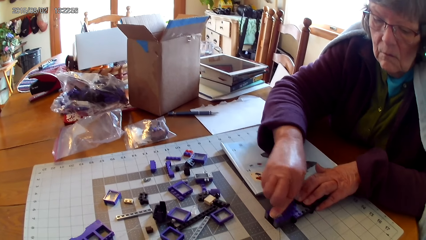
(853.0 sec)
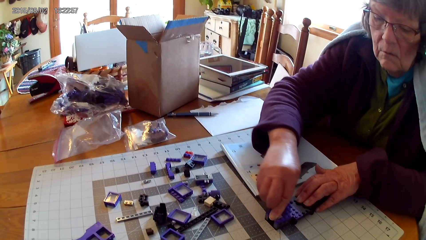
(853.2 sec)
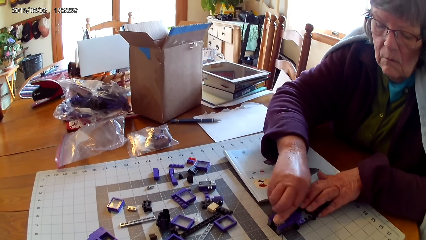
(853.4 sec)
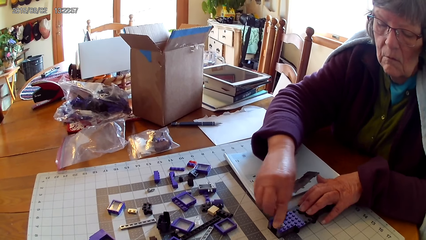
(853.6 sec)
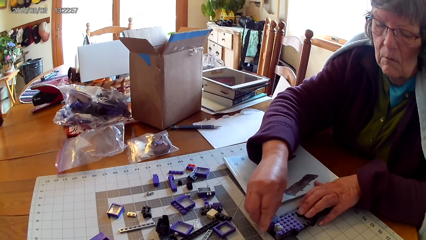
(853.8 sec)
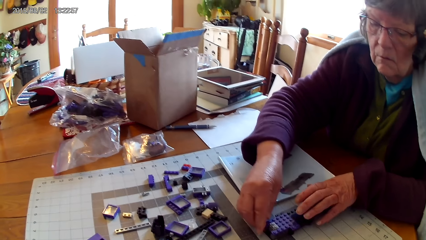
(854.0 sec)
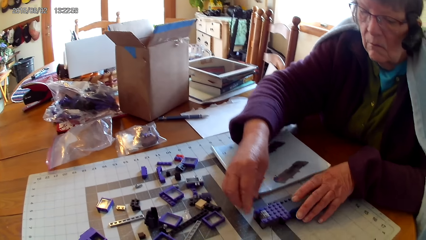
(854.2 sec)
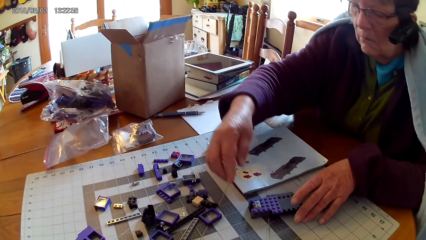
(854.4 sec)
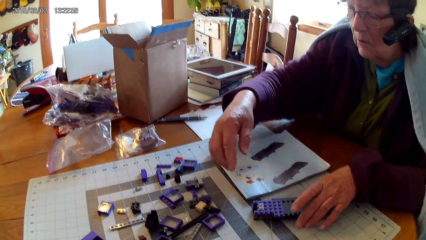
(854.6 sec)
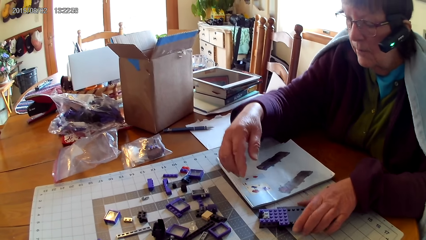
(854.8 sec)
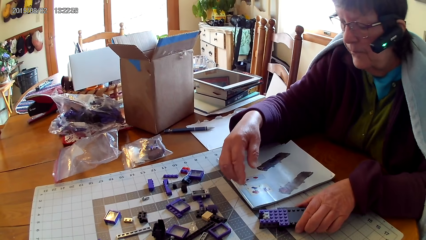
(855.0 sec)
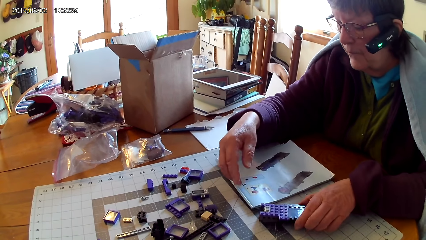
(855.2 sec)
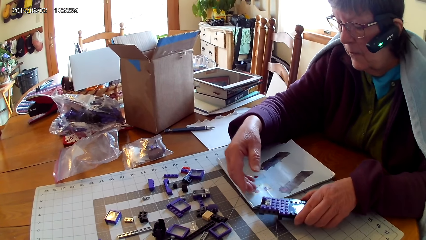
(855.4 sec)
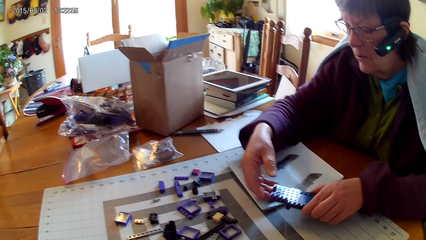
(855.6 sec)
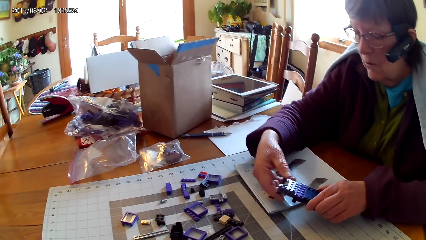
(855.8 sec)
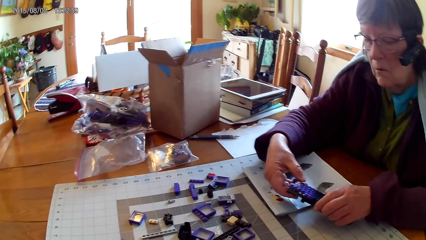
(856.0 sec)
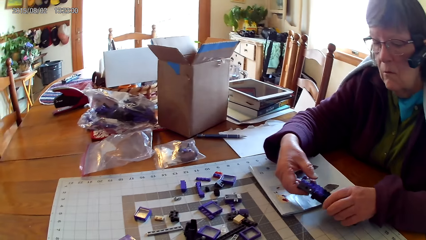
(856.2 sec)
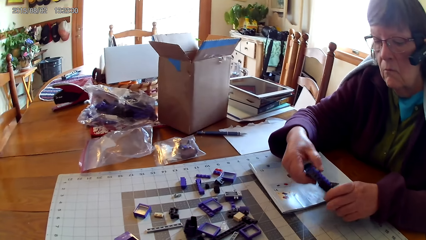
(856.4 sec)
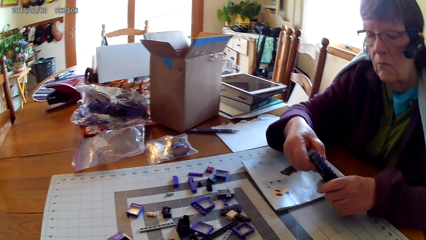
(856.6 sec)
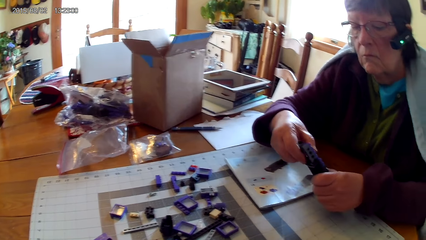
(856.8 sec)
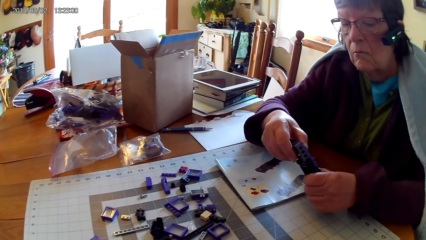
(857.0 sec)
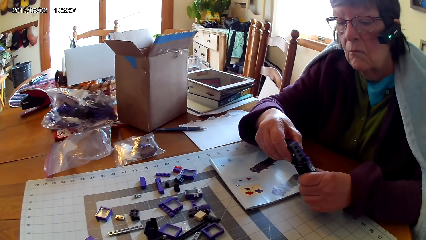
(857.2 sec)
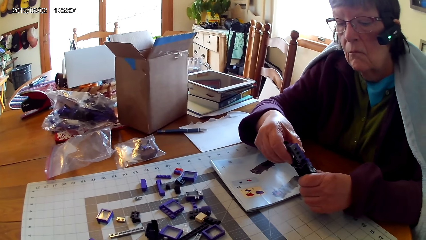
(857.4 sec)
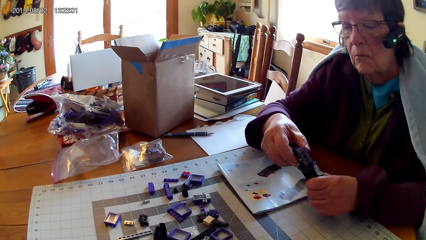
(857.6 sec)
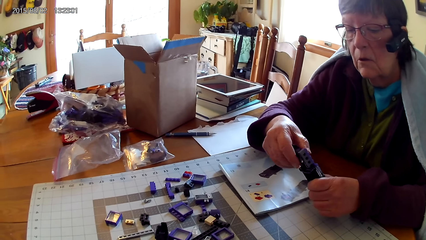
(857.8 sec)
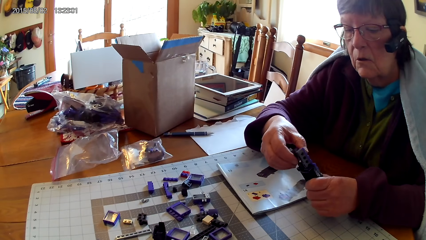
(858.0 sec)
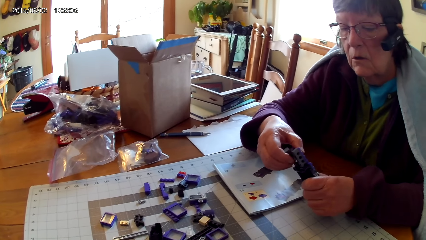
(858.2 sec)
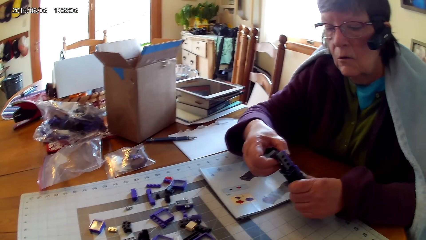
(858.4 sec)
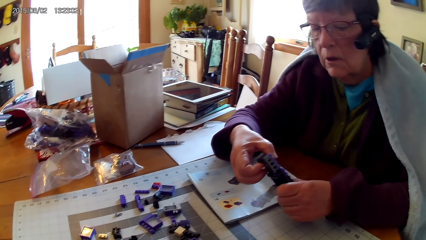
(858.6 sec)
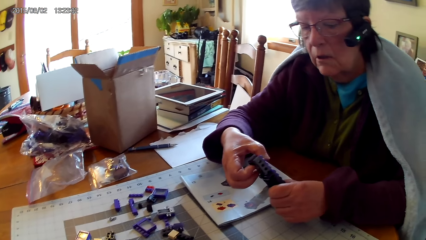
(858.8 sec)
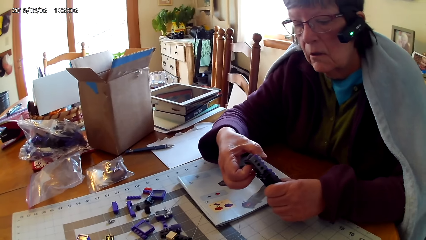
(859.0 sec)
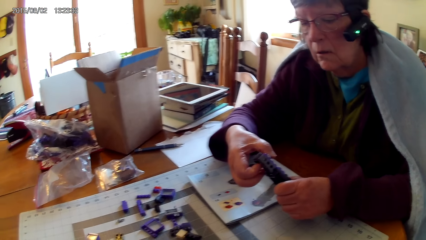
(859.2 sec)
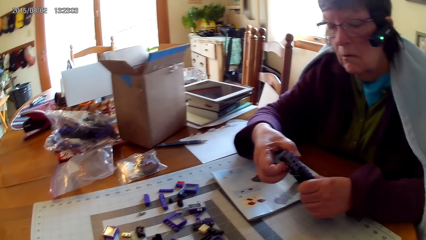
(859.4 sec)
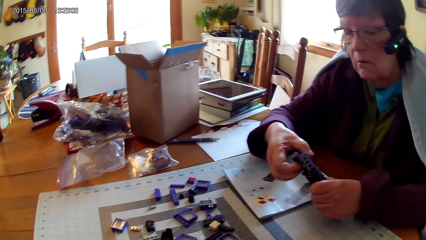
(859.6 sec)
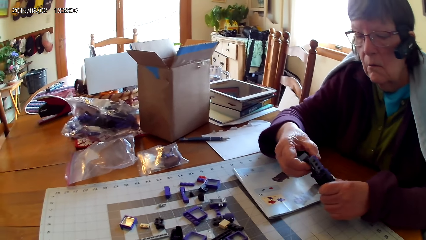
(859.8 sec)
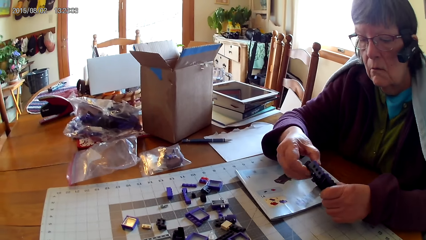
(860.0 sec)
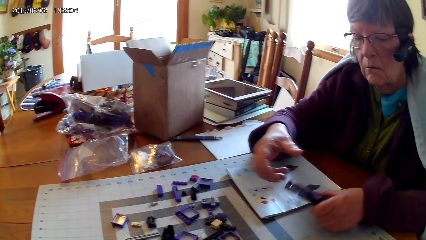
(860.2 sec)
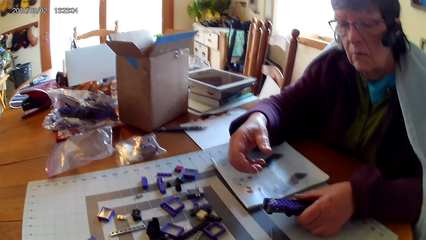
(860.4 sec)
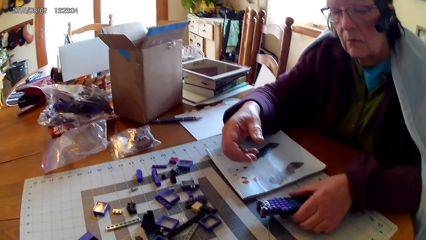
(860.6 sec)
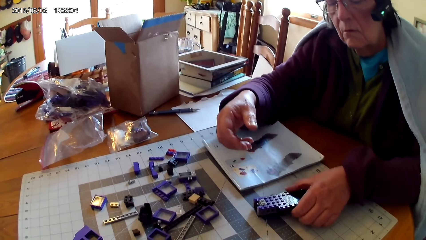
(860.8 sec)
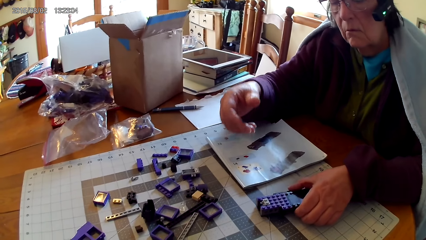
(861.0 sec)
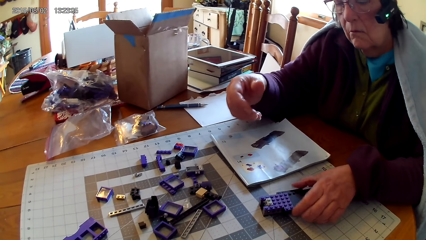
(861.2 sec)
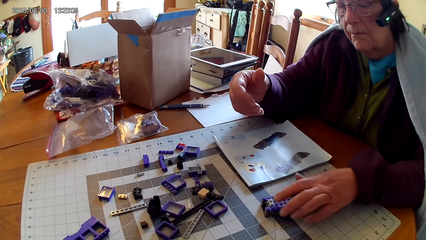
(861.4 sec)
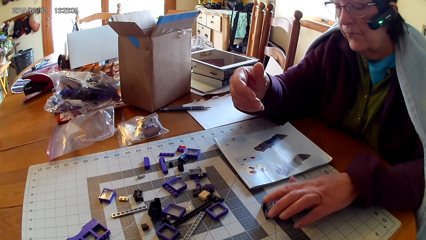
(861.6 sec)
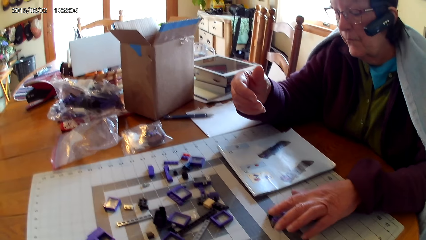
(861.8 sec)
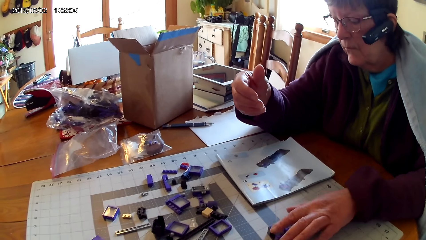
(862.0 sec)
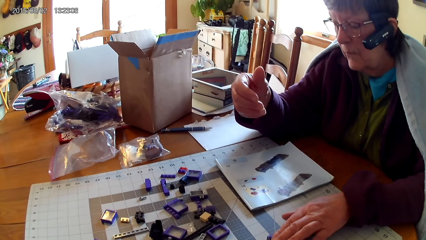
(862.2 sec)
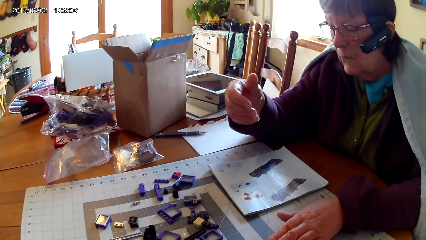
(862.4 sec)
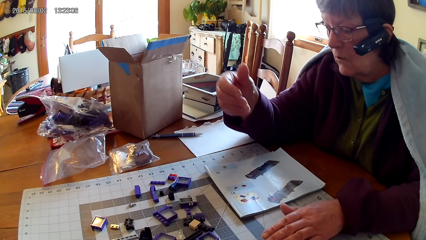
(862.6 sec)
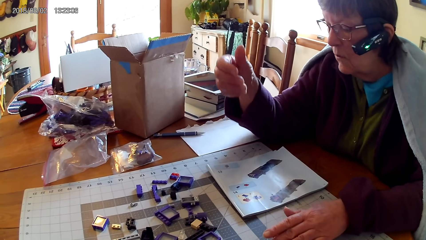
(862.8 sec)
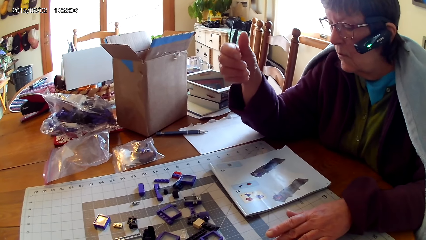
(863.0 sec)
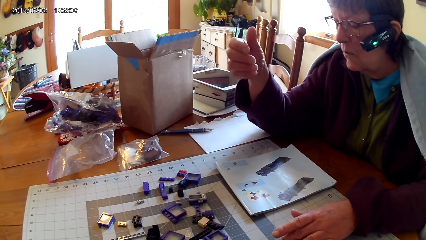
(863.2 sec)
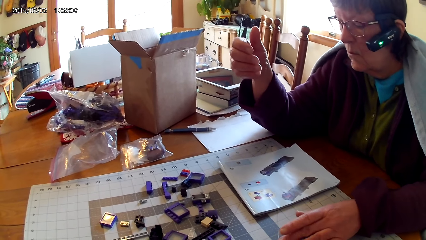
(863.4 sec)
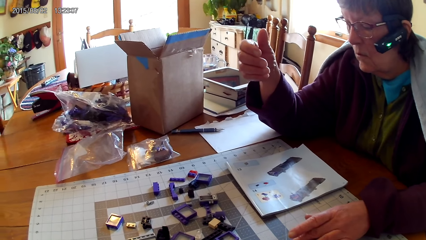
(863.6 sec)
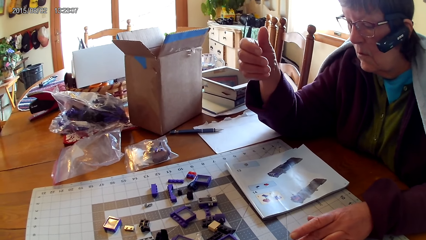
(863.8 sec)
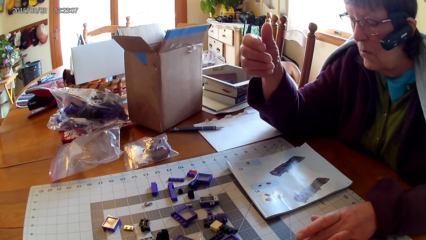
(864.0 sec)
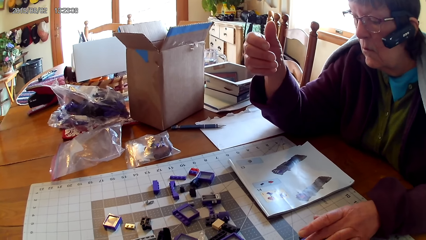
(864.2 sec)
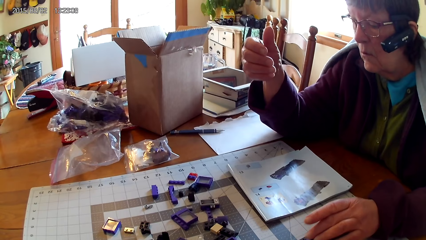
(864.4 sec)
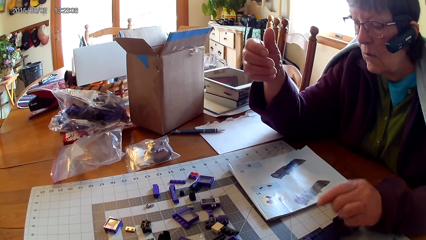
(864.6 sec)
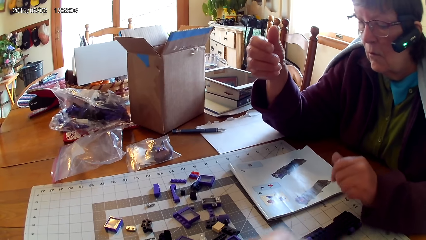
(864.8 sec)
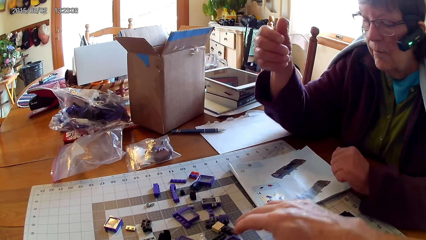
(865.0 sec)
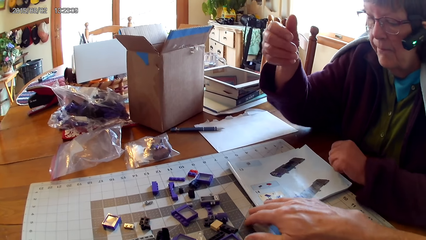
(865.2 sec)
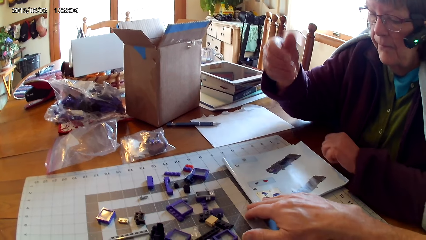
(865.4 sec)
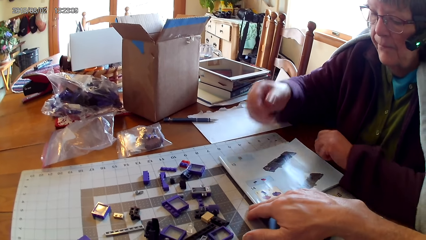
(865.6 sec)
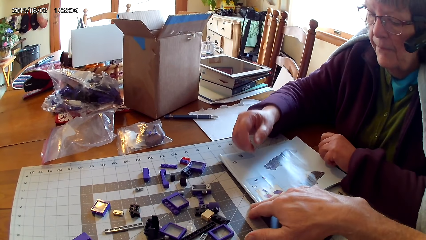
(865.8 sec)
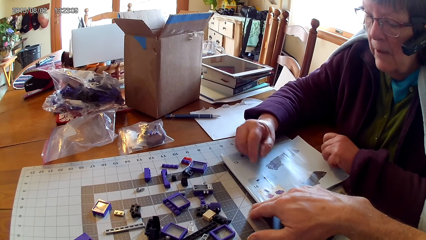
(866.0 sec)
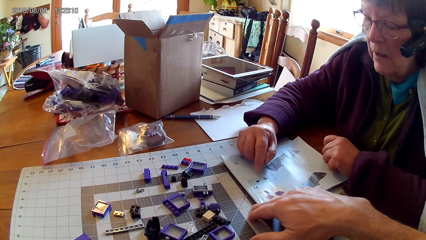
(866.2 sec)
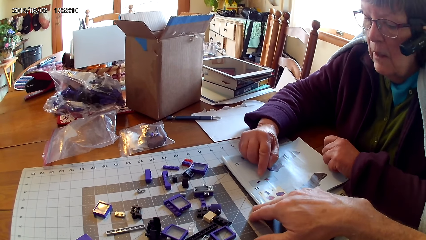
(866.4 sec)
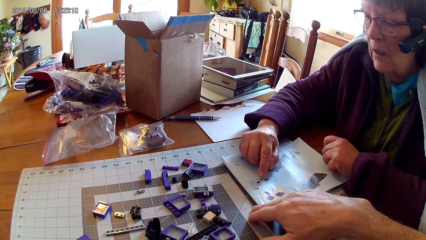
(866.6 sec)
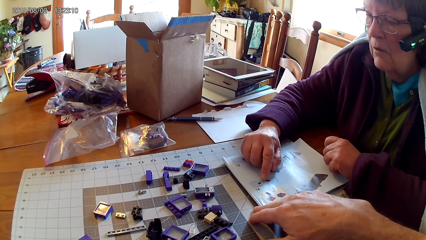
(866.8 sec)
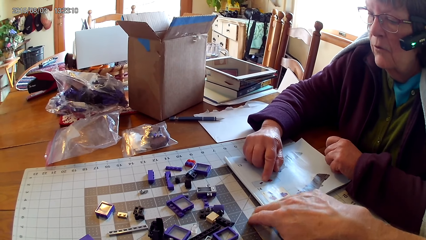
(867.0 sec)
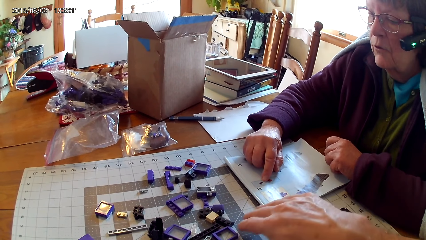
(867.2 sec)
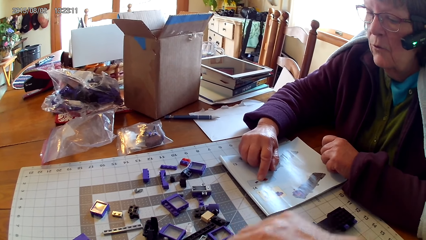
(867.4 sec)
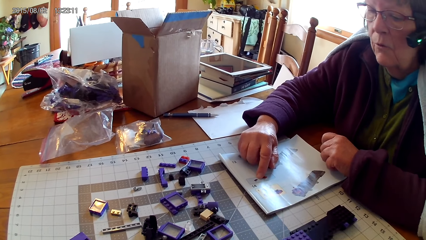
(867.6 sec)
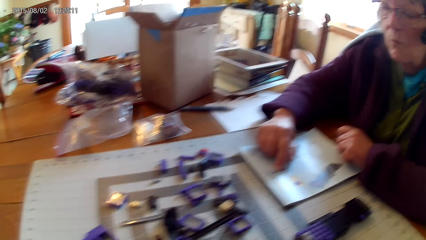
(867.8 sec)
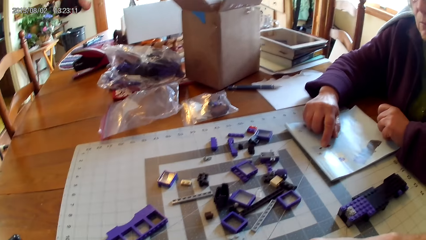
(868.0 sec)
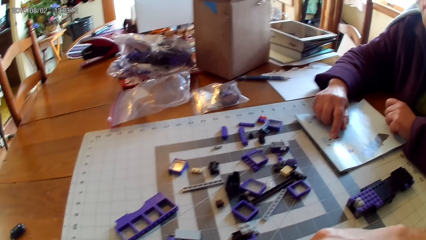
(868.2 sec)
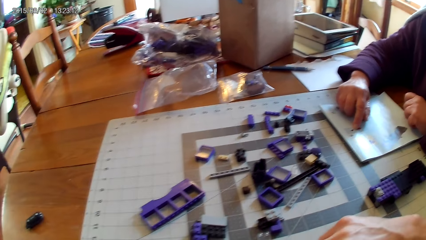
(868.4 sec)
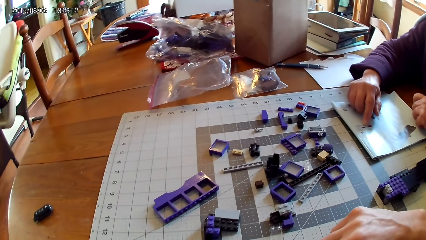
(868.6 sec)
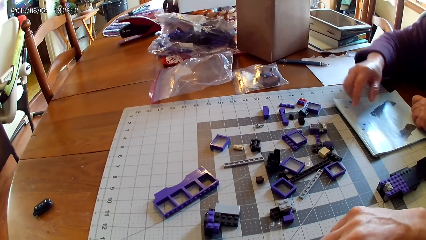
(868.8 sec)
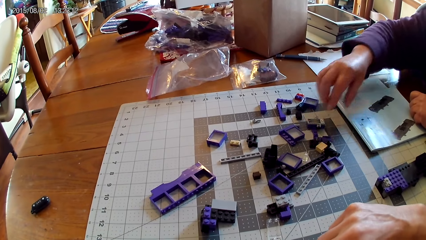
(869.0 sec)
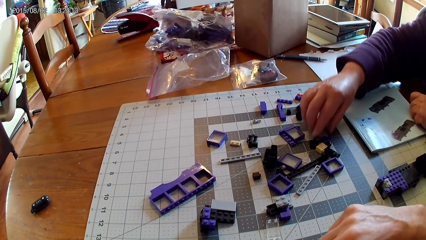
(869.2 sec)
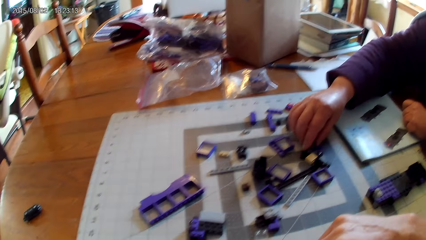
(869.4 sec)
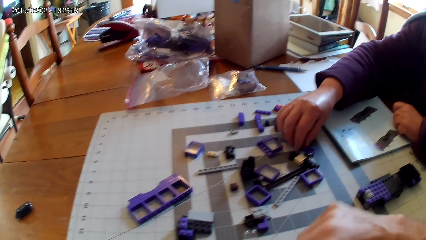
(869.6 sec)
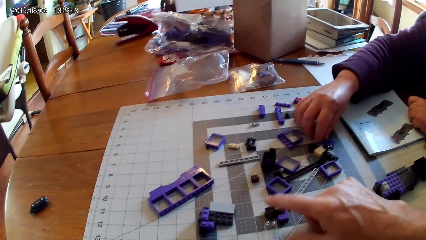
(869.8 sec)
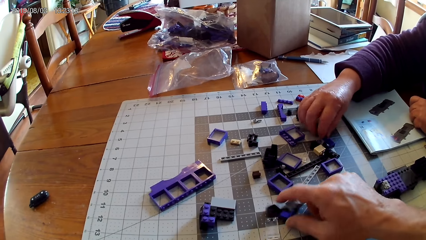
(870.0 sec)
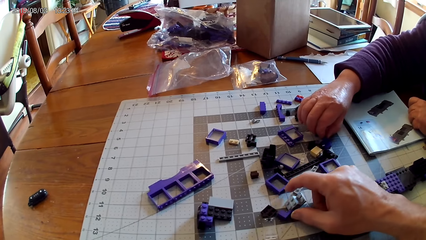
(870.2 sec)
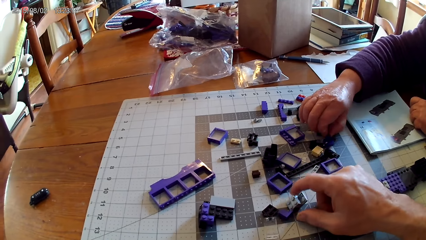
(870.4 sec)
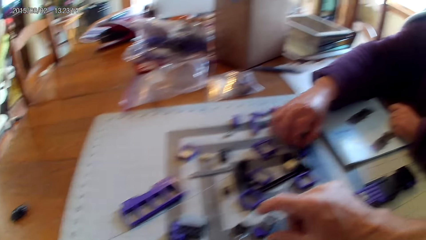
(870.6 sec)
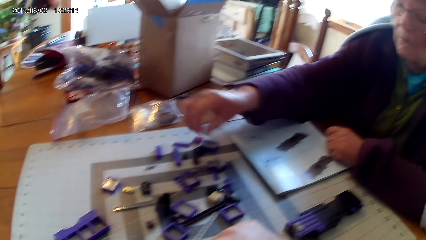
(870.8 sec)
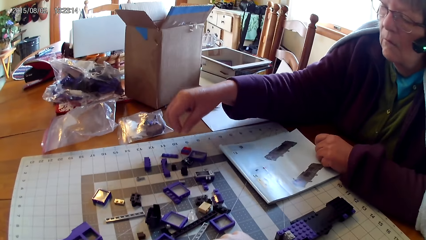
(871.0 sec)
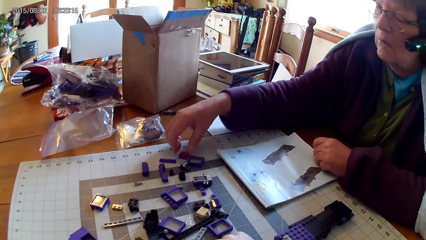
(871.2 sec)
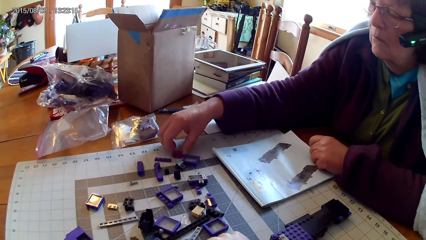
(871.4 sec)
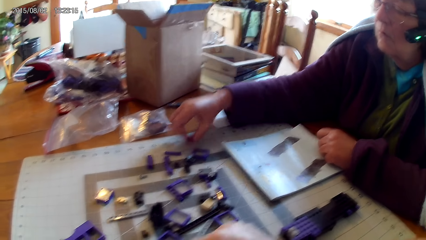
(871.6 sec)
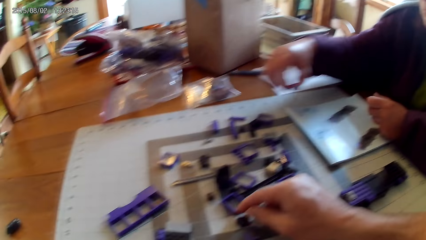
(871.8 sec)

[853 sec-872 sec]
A woman moves something, takes the object, looks at the object, and makes the object. She puts the plastic material on the table and raises hand. The camera wearer moves the manual book. He holds the booklet with his hand. The woman reads the manual. The camera wearer removes hand from the manual book. The woman reads the manual book and takes a spare part. The camera wearer takes a spare part.
